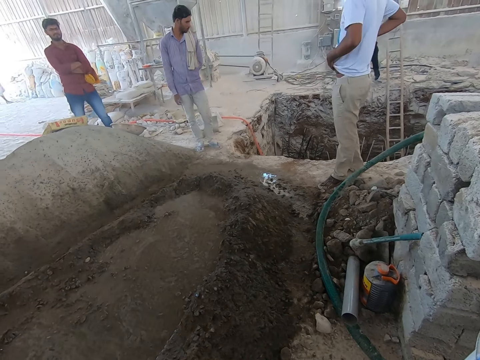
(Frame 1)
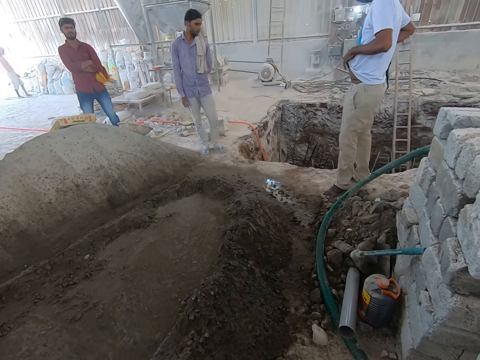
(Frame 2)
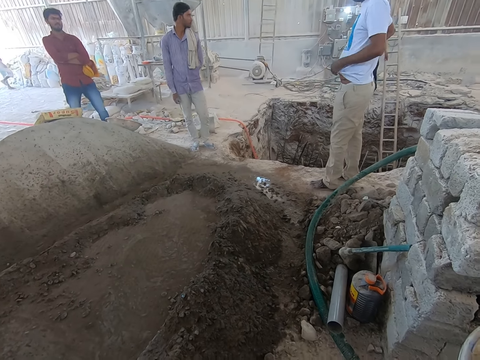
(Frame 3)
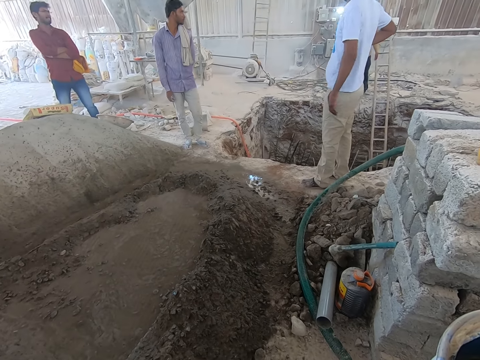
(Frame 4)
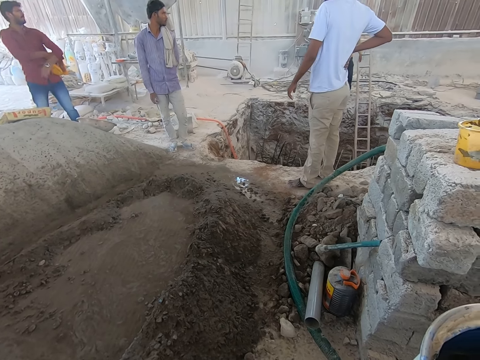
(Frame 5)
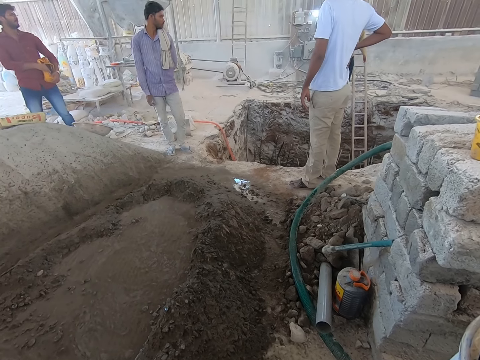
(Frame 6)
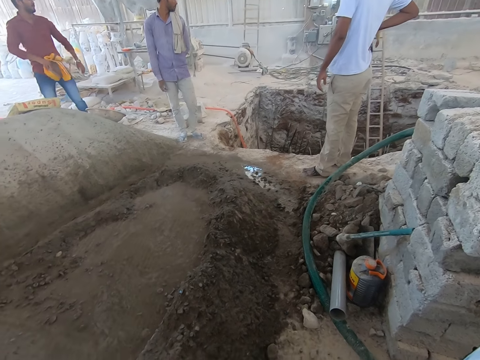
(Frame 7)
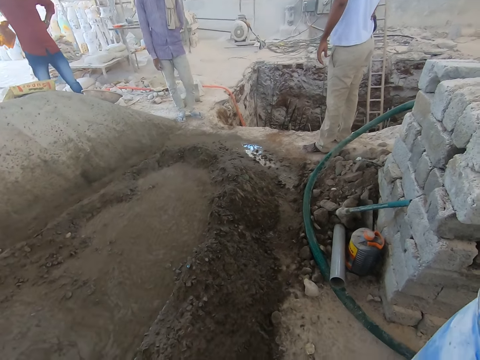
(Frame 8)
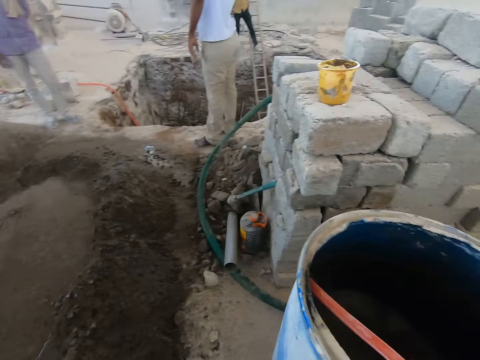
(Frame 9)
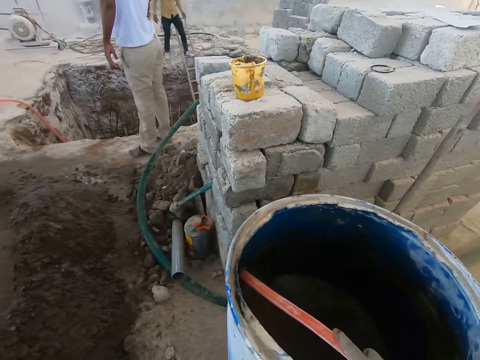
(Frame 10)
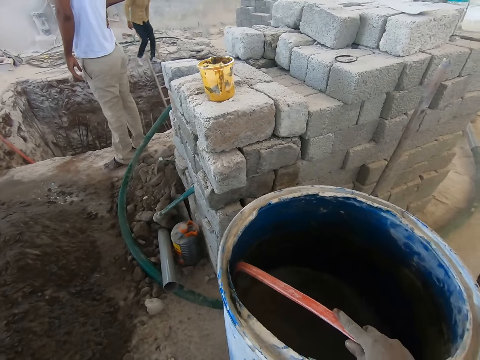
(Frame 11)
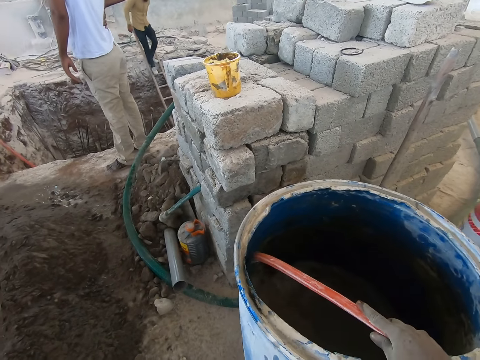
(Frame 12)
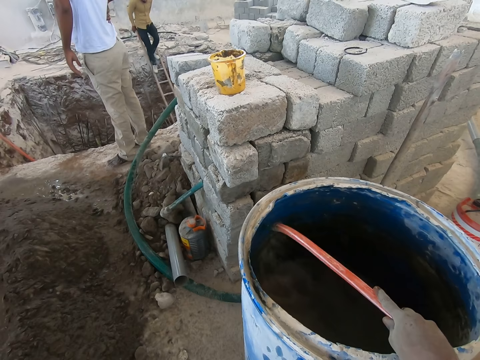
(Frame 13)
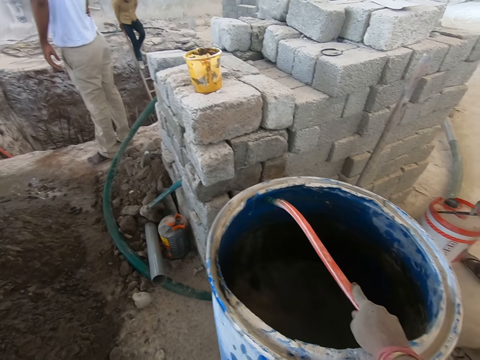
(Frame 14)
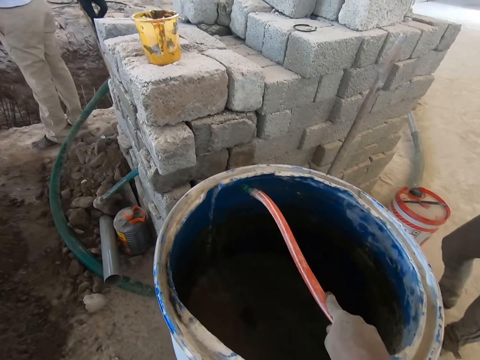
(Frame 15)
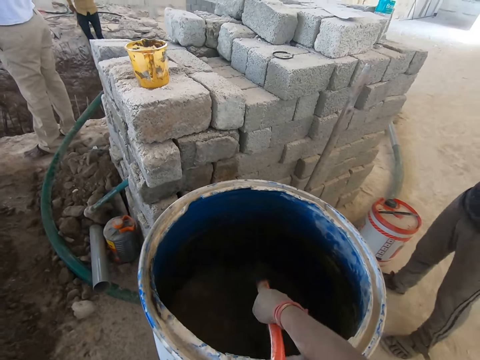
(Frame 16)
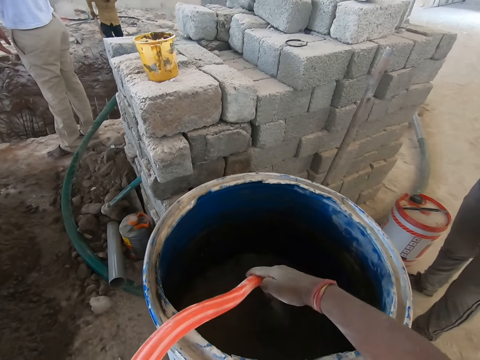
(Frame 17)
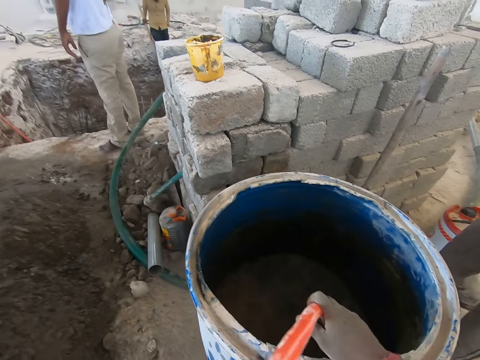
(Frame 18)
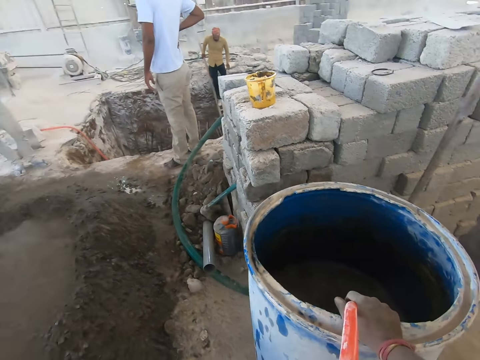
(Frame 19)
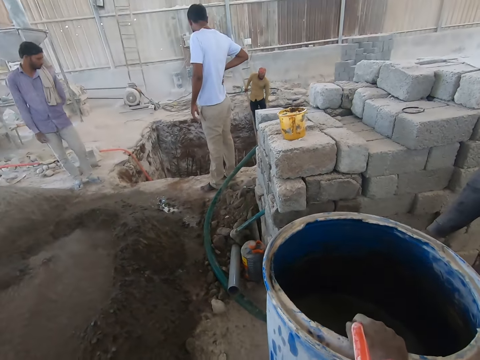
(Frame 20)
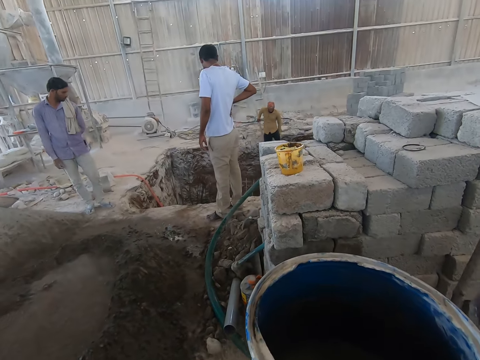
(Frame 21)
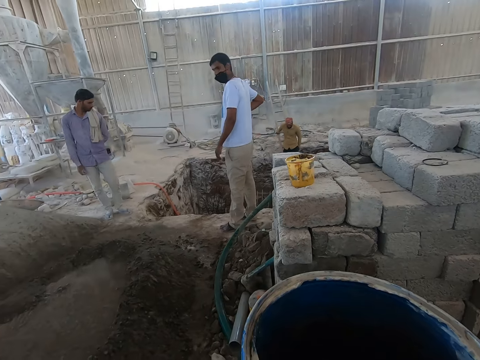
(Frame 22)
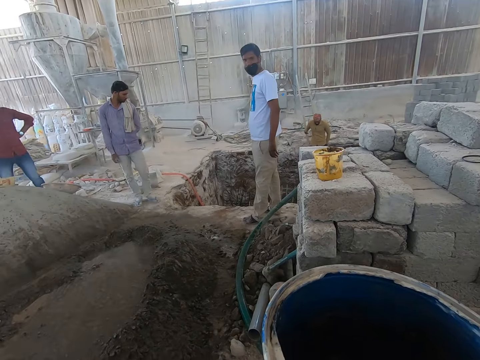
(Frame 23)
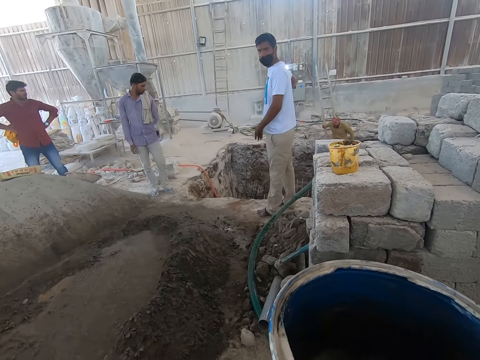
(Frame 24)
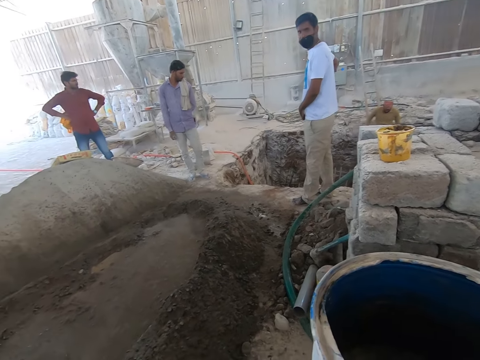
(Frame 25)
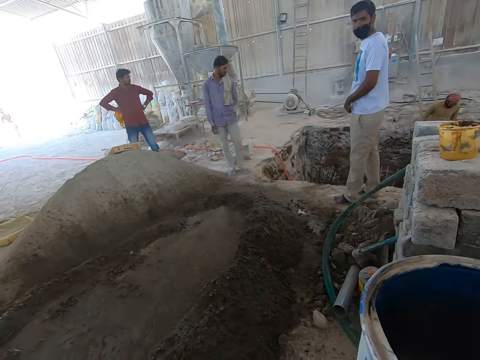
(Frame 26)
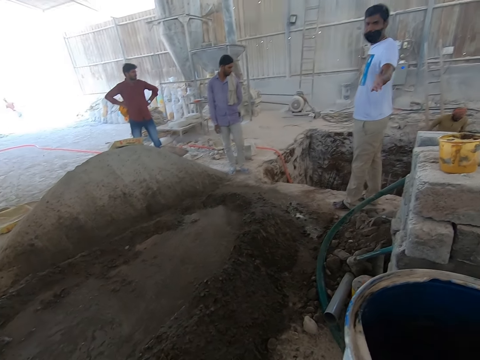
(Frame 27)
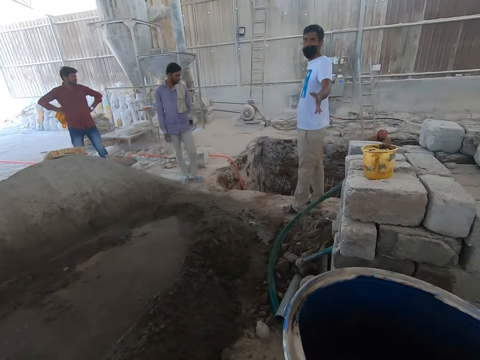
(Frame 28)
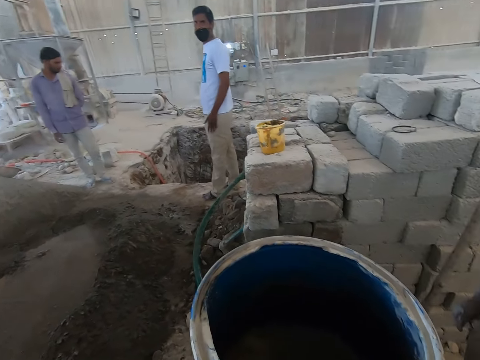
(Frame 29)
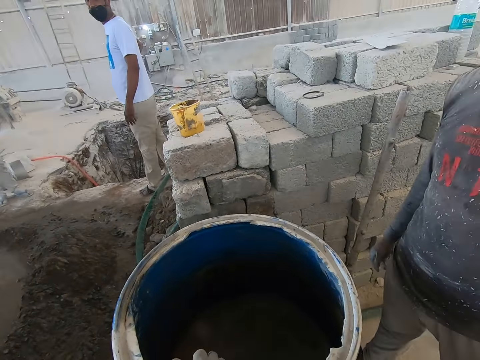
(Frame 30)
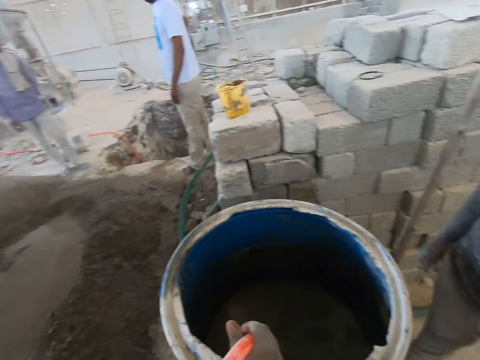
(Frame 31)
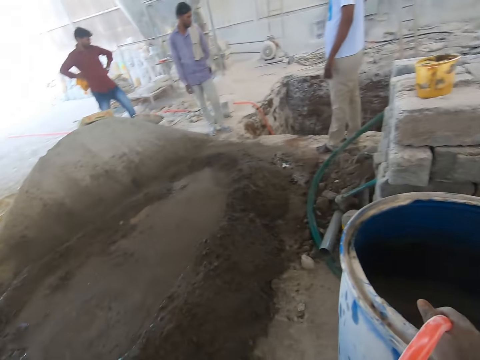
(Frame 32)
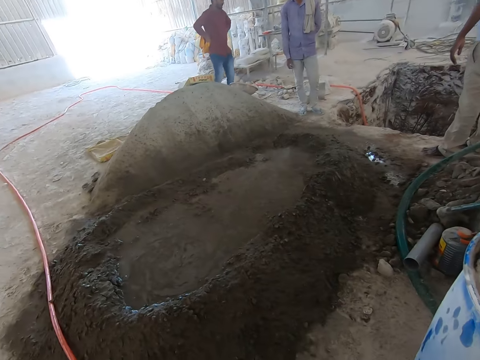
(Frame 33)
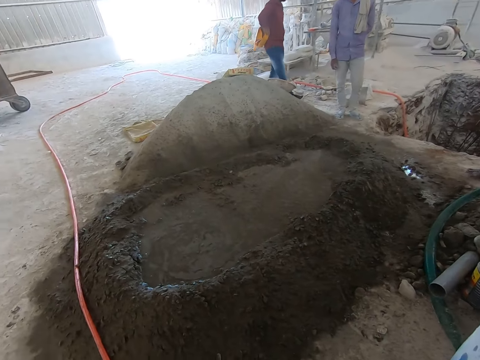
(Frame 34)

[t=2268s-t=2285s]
The camera wearer holds the hose pipe. He pours water in the drum with the hose in his right hand. He interacts with the man. The man points at the camera wearer.

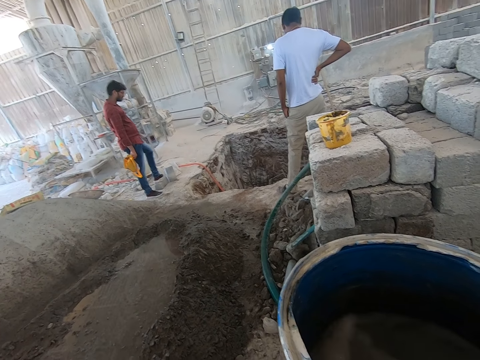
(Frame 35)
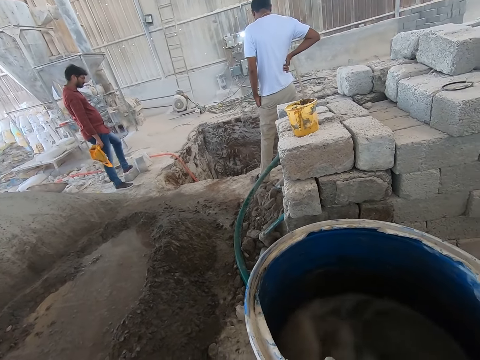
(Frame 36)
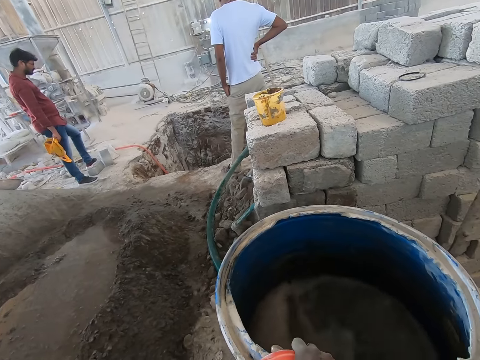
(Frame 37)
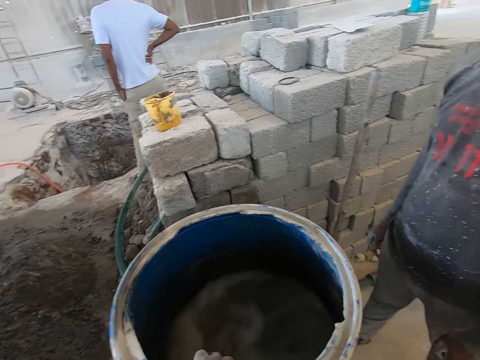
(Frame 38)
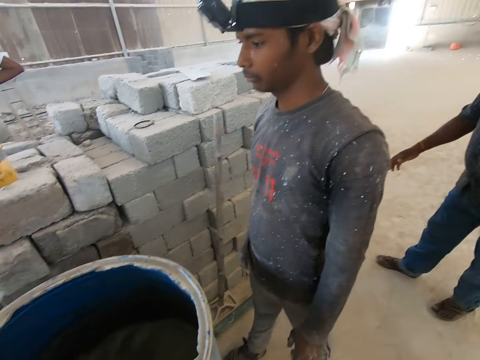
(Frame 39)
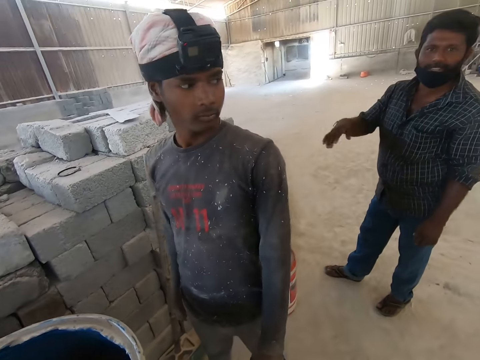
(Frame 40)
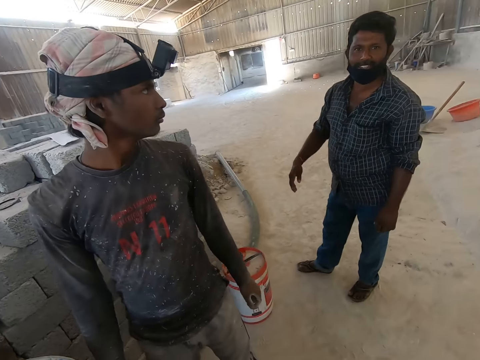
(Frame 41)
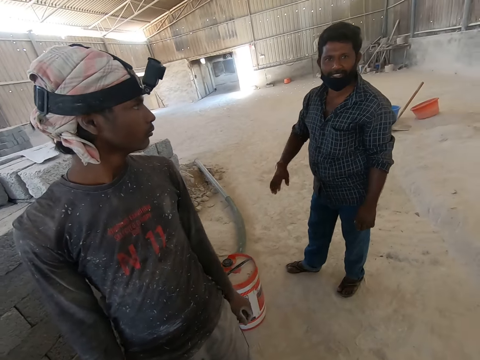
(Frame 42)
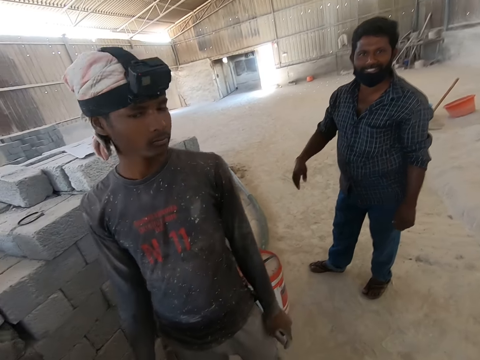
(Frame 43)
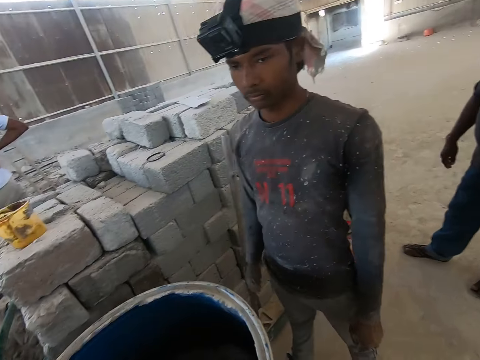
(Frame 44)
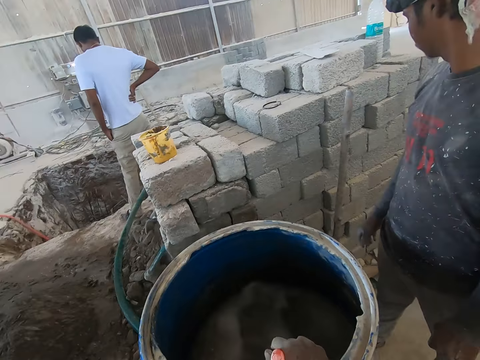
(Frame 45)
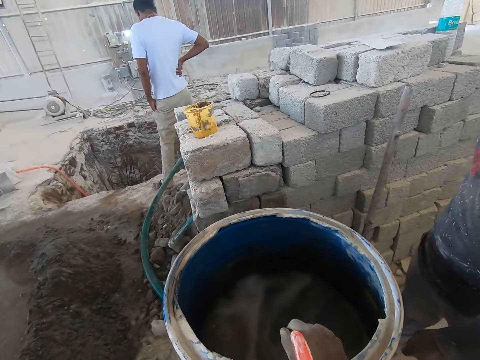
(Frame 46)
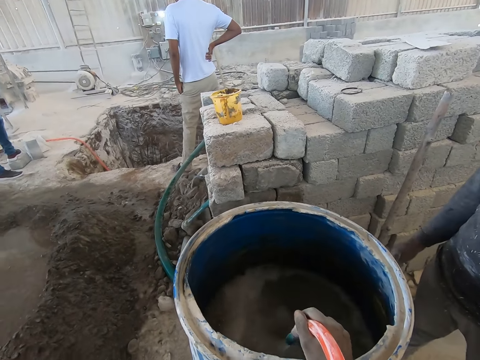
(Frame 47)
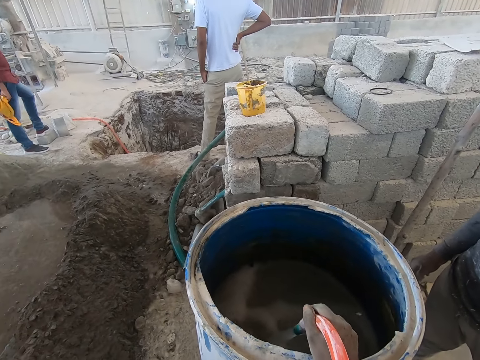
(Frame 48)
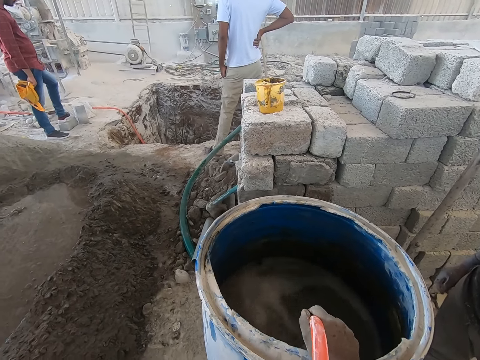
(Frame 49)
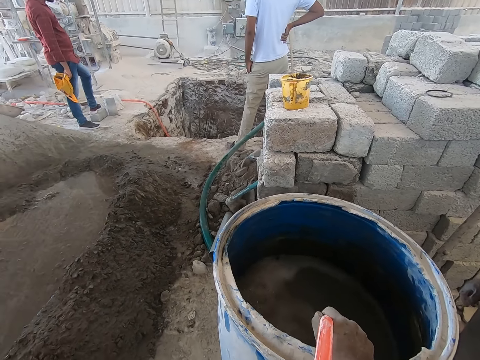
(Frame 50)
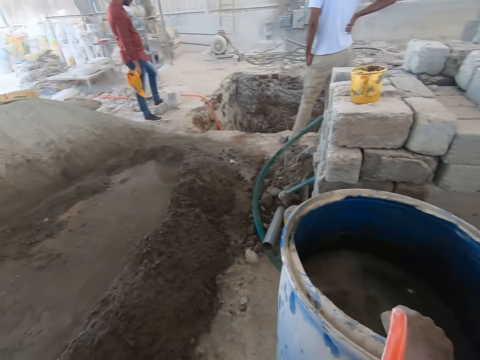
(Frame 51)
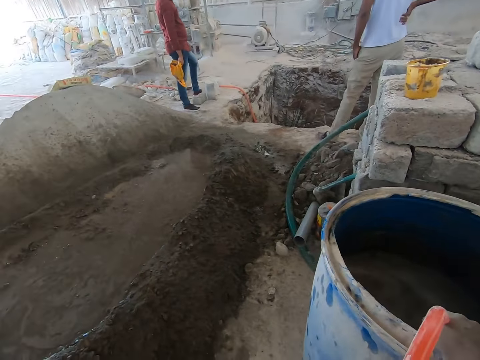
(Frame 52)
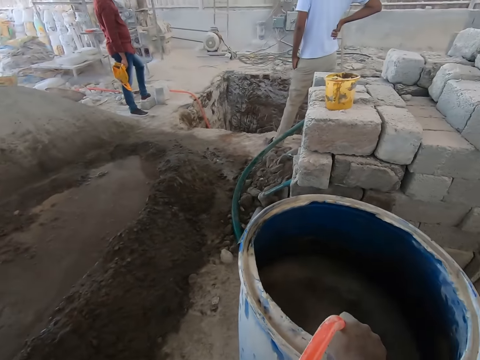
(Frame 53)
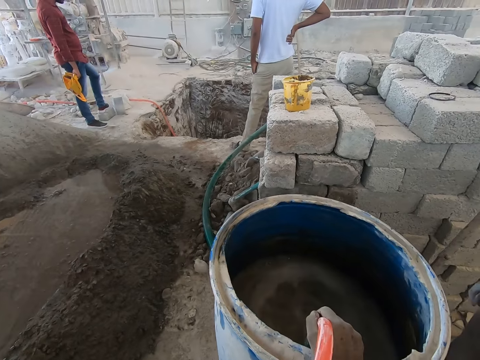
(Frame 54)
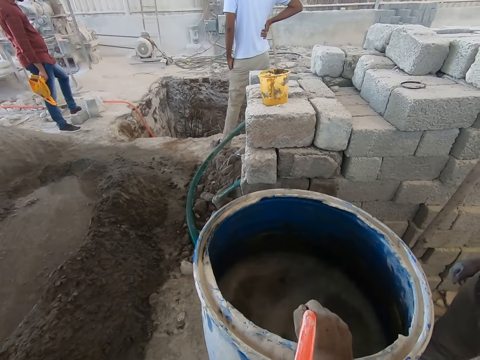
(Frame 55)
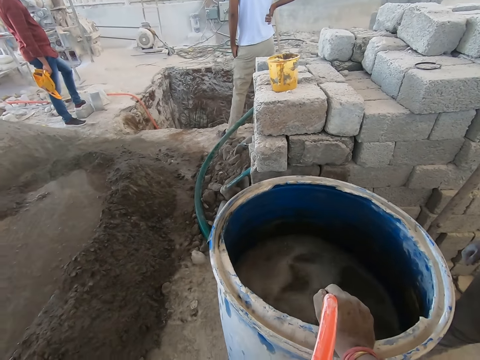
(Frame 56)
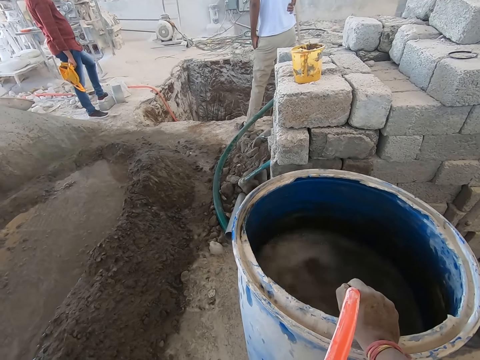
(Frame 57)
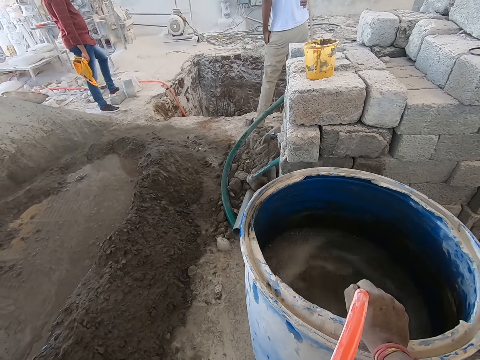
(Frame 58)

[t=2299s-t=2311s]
The camera wearer interacts with a man. The man moves his hand.
